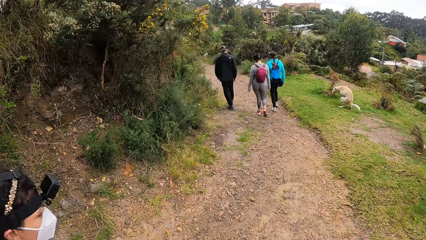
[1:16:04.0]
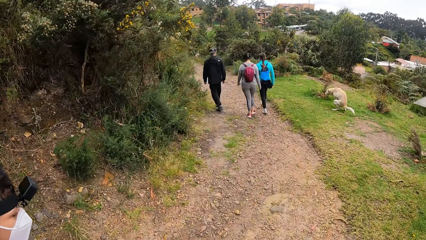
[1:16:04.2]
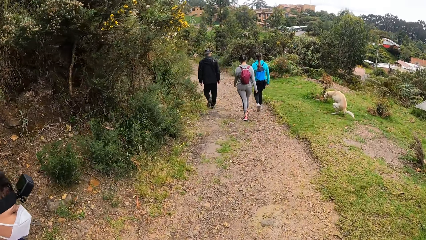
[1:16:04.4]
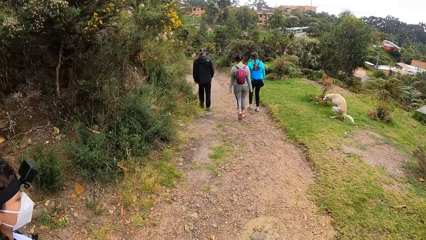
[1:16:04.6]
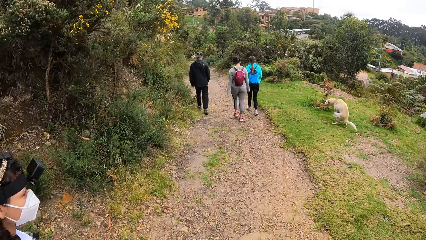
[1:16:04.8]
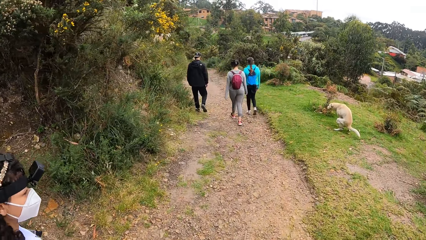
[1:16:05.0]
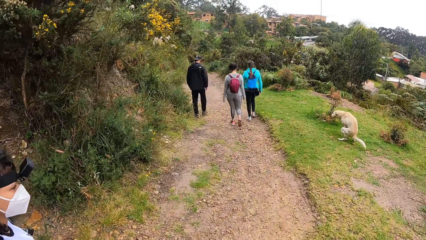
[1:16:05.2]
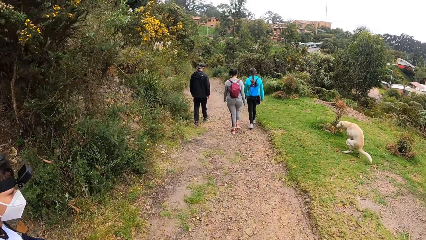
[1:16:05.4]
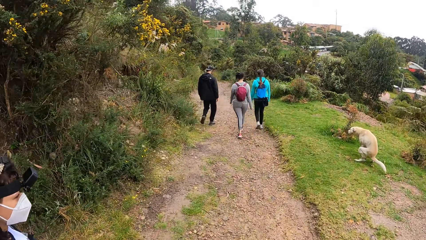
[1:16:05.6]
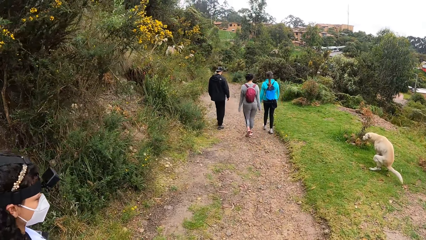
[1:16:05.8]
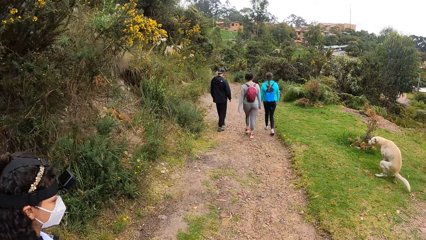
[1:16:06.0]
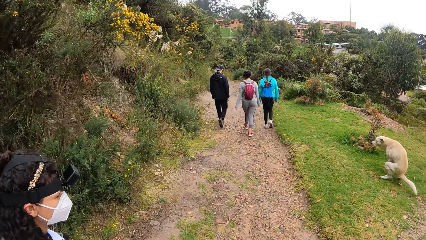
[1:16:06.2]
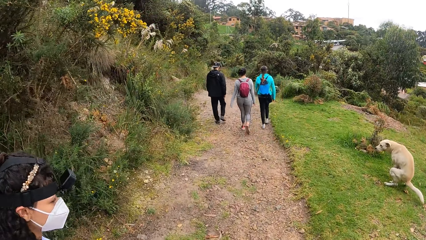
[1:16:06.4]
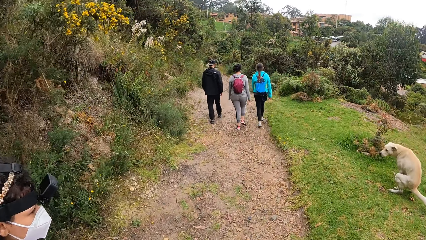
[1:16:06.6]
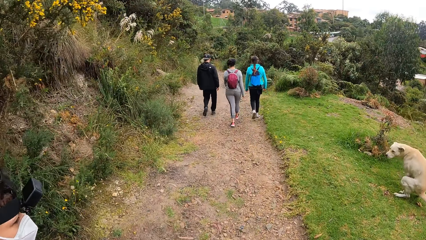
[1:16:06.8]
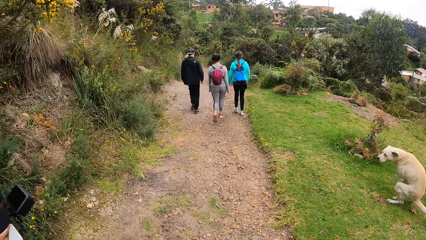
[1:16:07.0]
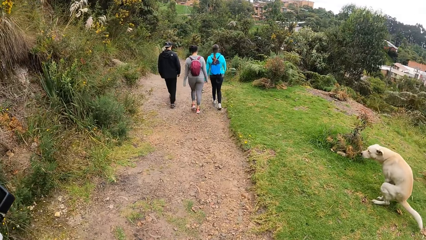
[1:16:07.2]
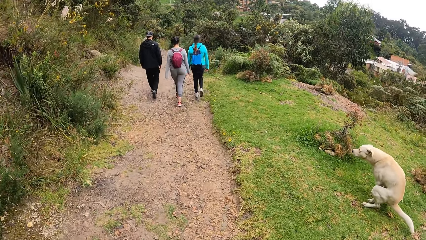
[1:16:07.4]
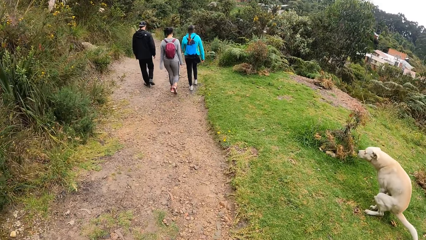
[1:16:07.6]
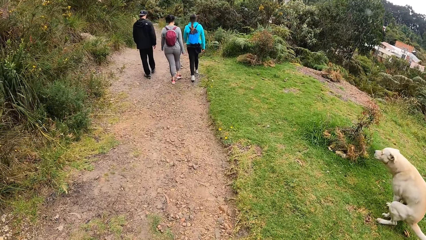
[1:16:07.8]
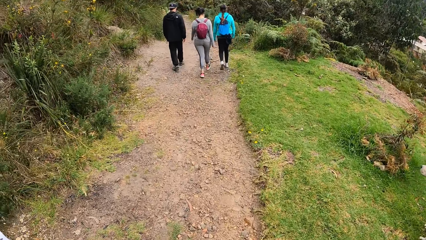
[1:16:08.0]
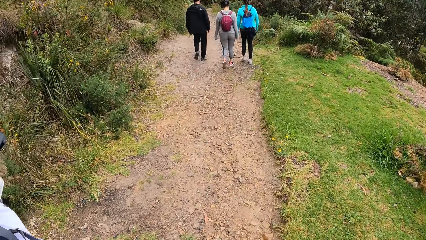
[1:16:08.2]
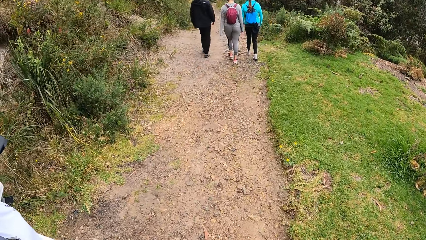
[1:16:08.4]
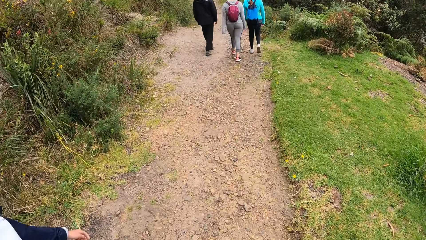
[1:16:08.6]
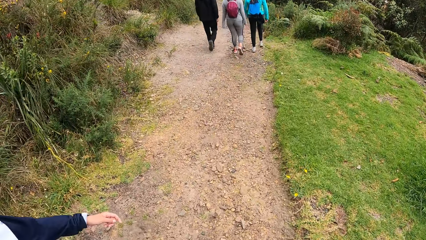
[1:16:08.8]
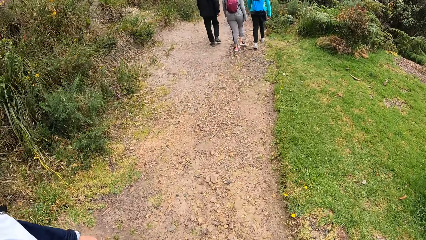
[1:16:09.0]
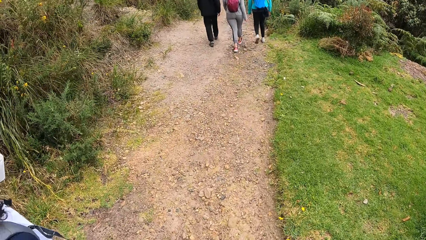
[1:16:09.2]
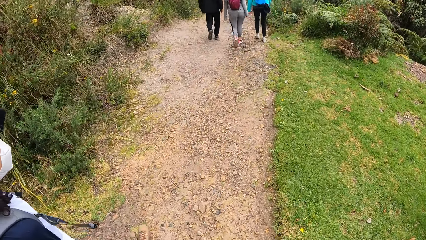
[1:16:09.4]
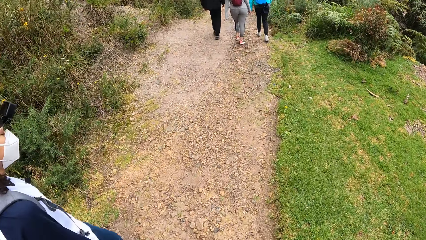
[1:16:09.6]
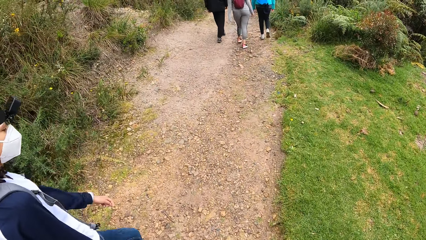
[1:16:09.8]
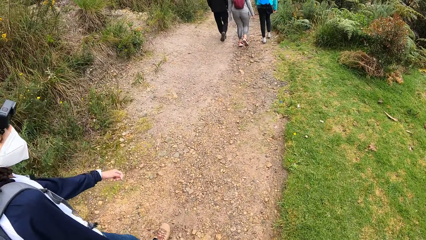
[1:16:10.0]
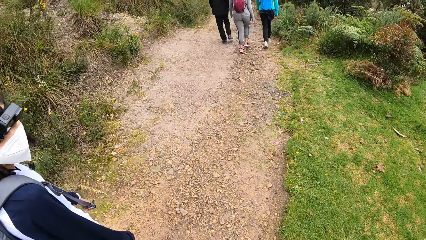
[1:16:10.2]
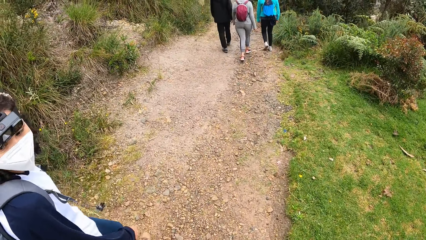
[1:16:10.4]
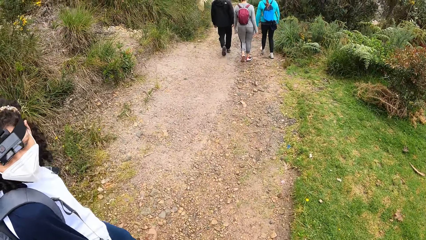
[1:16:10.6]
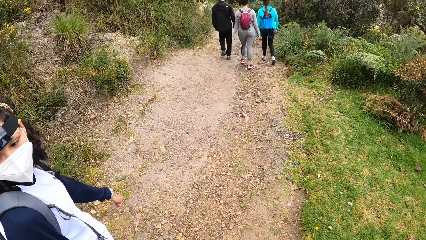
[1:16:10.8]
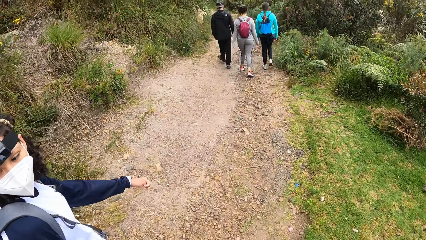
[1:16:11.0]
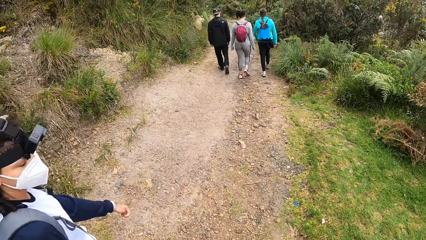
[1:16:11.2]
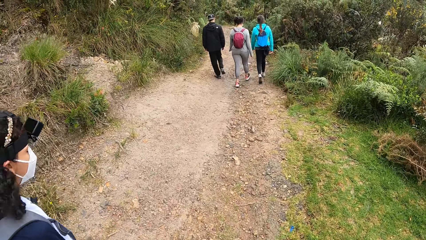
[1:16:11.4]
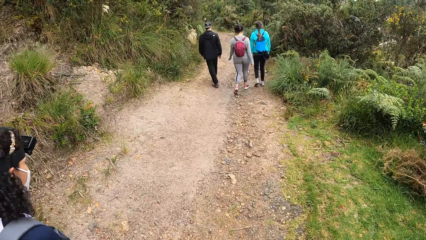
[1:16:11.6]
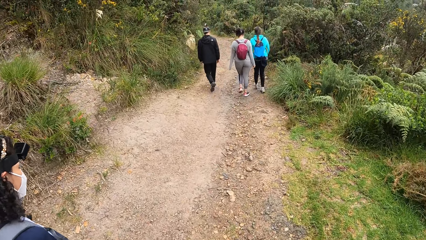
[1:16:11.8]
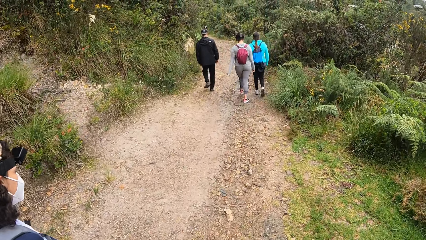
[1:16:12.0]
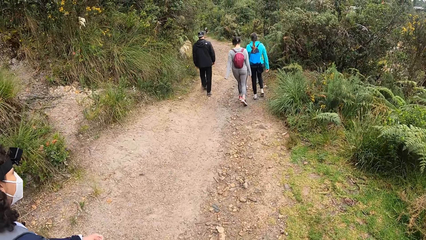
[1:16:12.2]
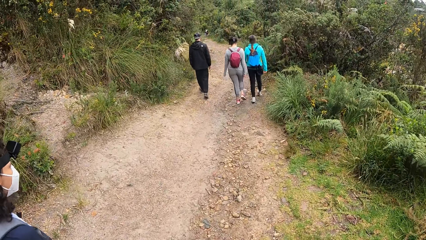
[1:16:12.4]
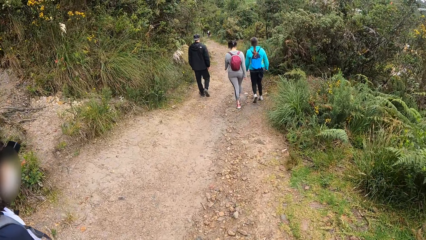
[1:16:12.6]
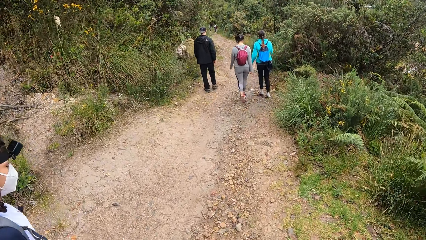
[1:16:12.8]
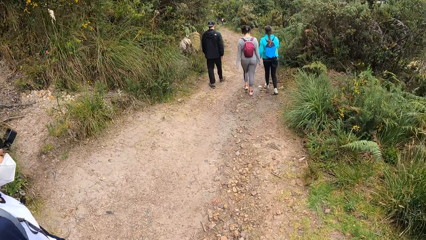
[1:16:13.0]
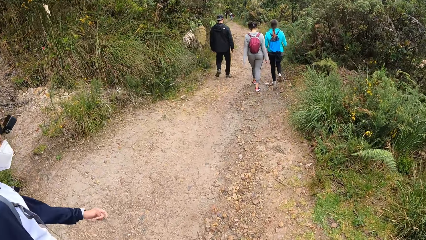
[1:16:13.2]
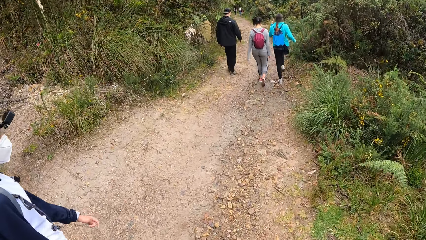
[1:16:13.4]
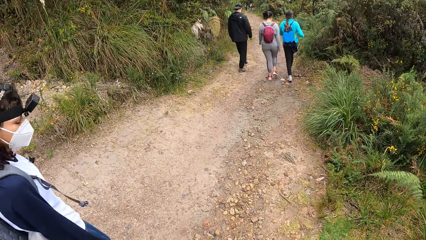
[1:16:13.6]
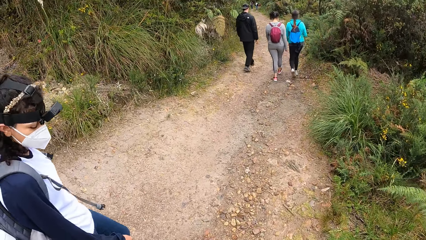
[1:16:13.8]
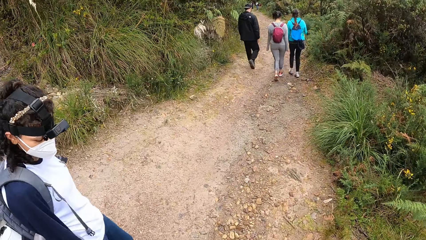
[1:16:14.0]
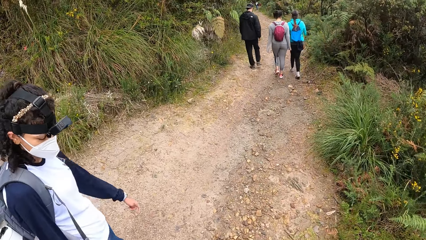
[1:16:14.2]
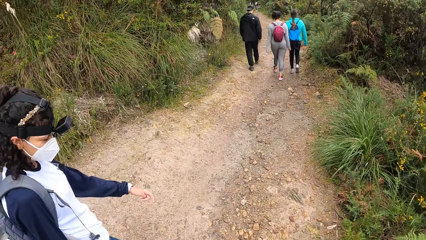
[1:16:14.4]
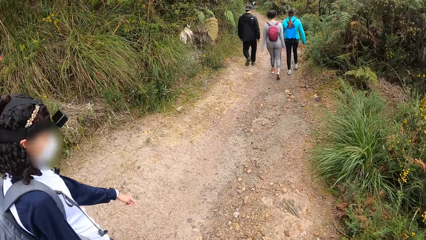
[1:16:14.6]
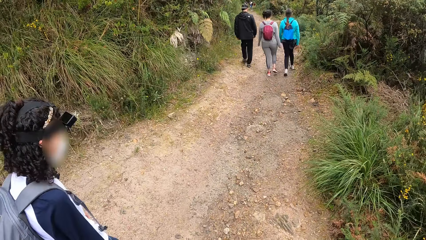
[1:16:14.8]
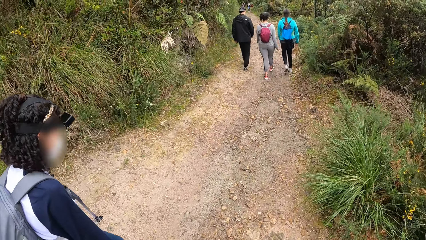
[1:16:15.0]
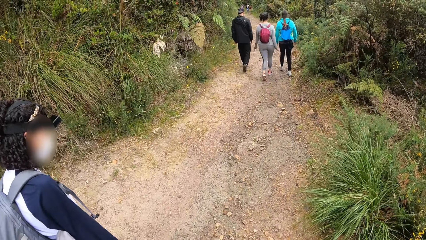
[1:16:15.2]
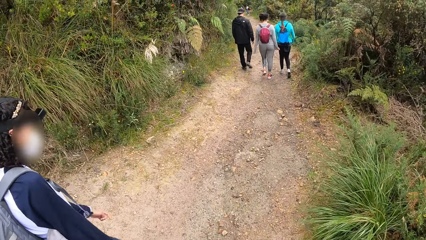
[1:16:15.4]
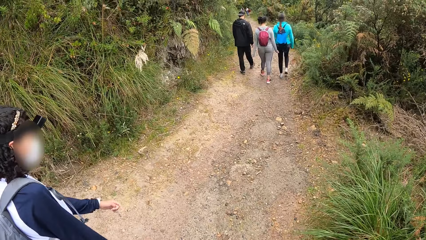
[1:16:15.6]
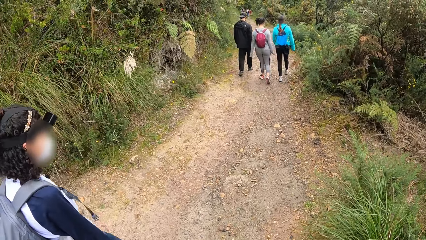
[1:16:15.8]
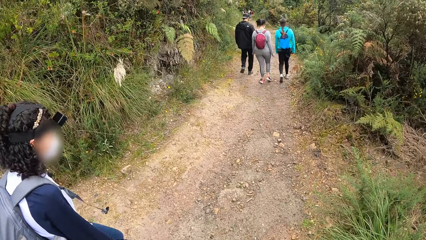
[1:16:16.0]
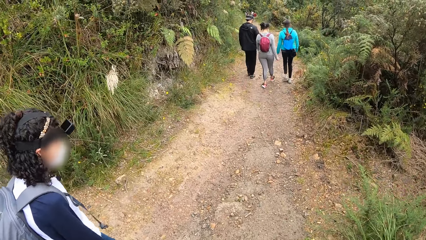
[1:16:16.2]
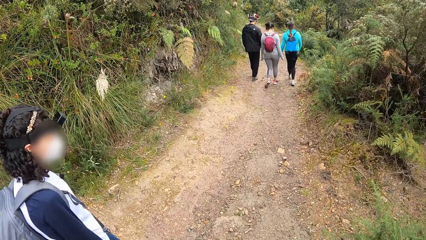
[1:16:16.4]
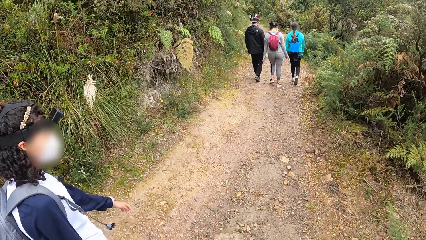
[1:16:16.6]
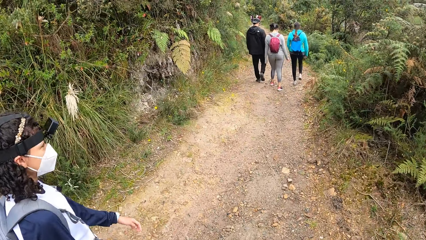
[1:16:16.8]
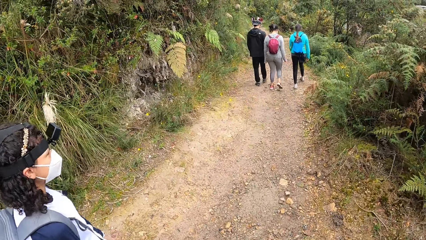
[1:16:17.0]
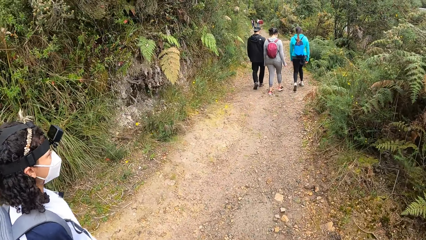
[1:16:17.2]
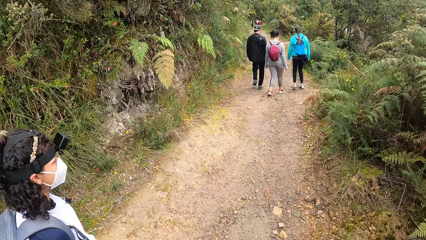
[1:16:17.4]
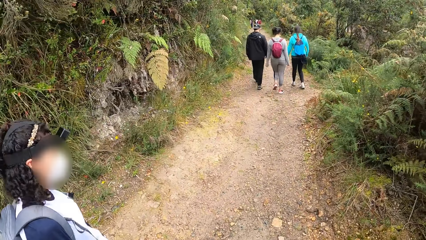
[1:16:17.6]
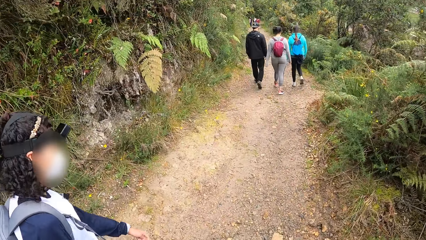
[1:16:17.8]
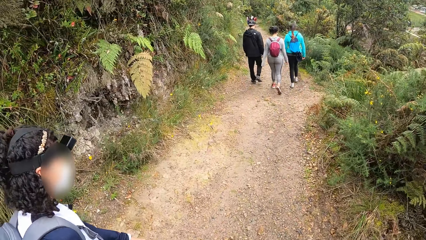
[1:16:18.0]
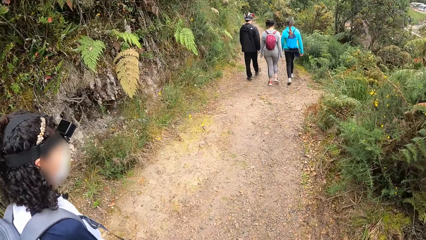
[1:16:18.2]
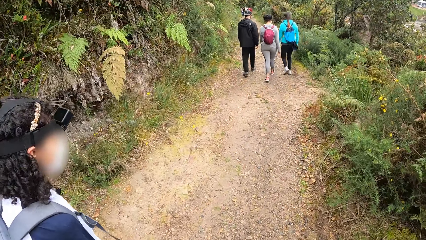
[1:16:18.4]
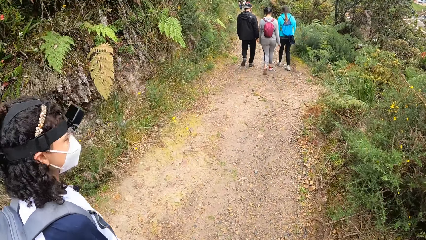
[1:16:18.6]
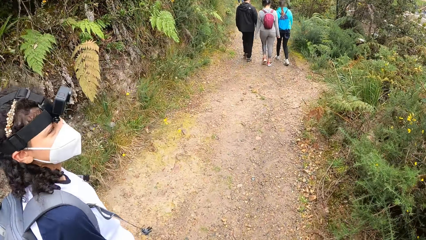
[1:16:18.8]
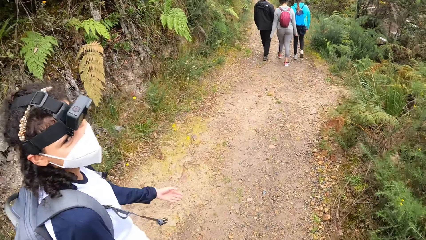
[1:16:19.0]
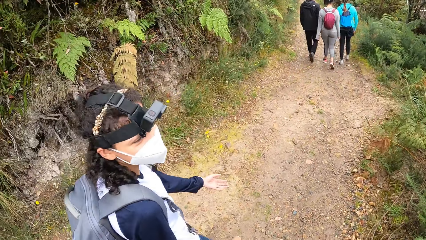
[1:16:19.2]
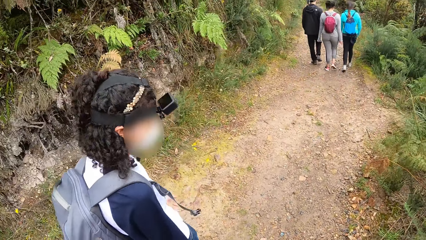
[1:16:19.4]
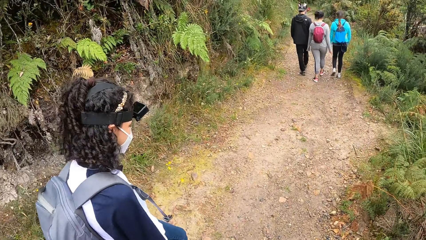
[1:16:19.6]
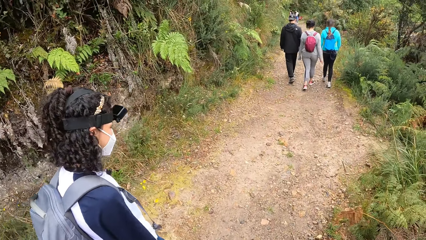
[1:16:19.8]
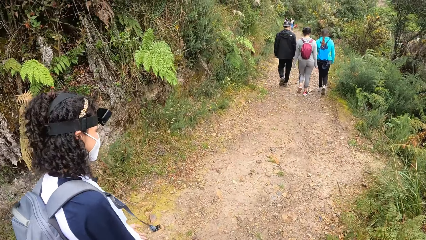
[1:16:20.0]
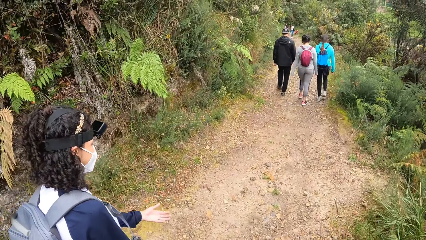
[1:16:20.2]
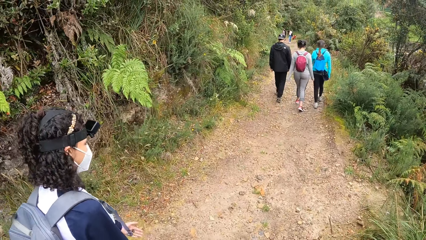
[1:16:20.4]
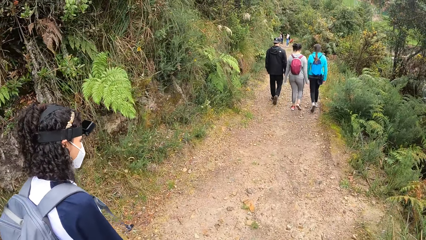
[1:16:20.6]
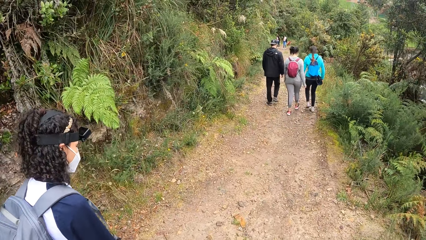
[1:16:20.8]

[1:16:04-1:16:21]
The camera wearer walks past a dog. They are looking at the dog. Someone is looking around.
